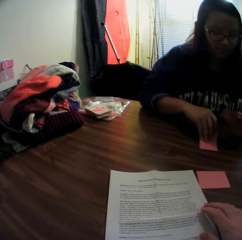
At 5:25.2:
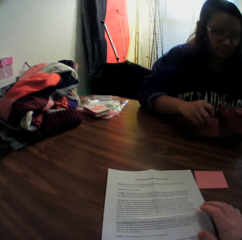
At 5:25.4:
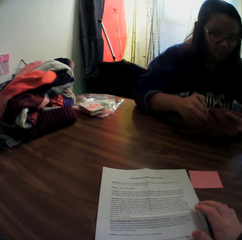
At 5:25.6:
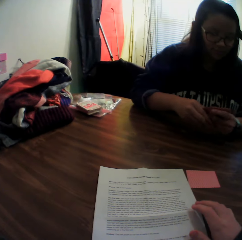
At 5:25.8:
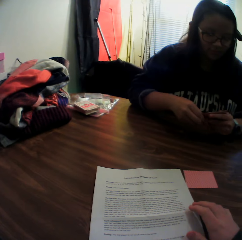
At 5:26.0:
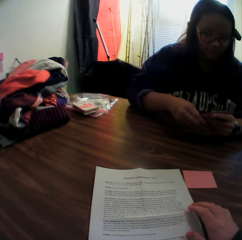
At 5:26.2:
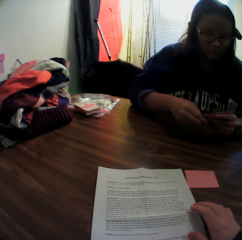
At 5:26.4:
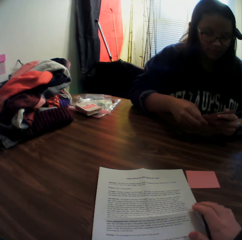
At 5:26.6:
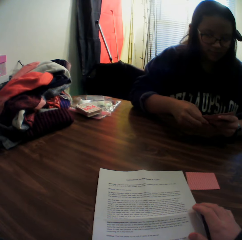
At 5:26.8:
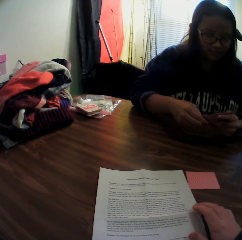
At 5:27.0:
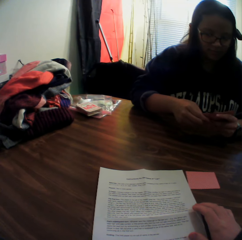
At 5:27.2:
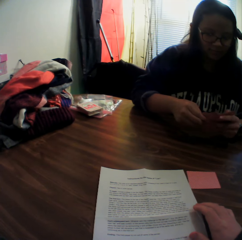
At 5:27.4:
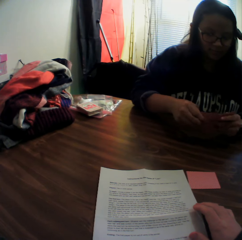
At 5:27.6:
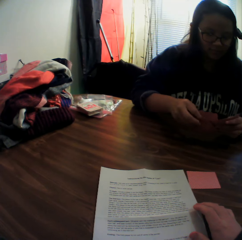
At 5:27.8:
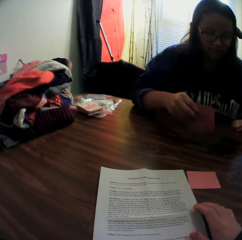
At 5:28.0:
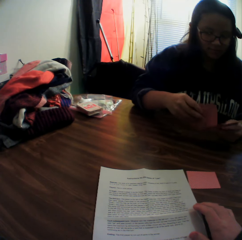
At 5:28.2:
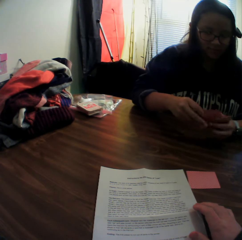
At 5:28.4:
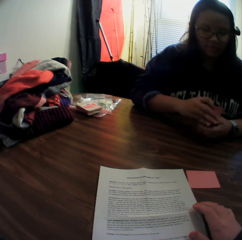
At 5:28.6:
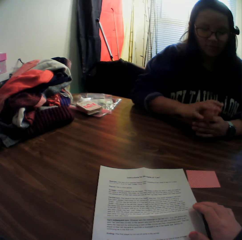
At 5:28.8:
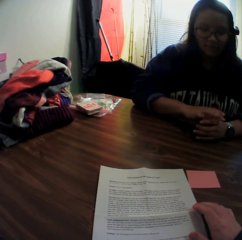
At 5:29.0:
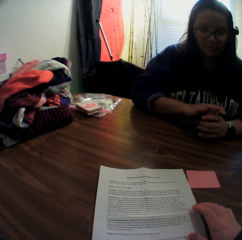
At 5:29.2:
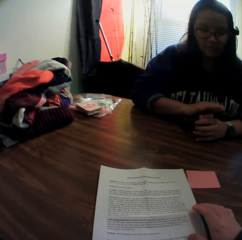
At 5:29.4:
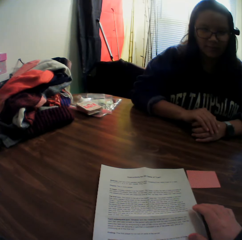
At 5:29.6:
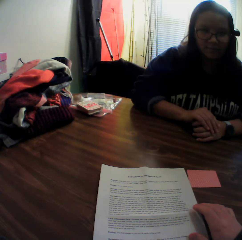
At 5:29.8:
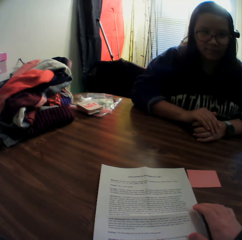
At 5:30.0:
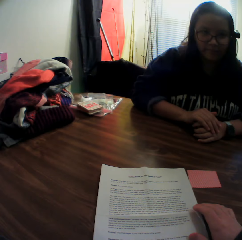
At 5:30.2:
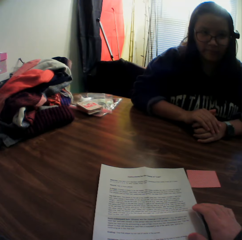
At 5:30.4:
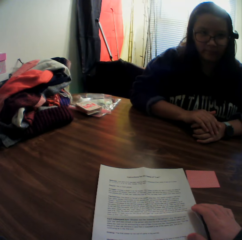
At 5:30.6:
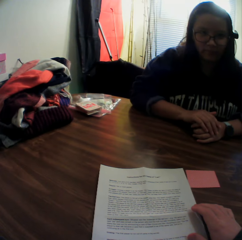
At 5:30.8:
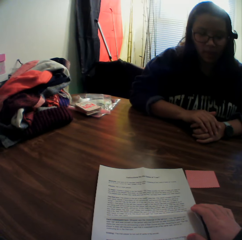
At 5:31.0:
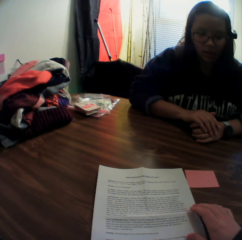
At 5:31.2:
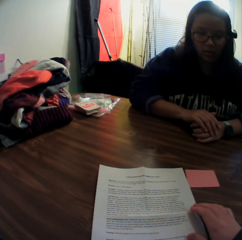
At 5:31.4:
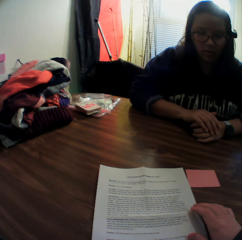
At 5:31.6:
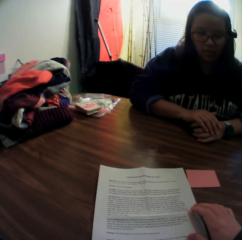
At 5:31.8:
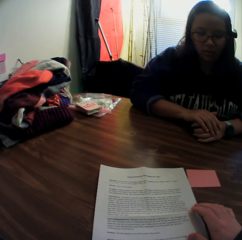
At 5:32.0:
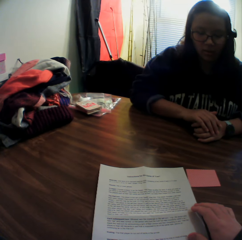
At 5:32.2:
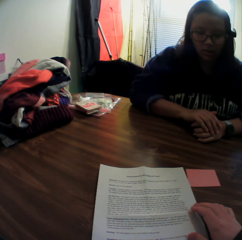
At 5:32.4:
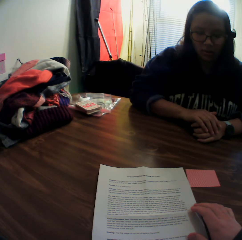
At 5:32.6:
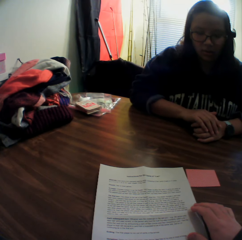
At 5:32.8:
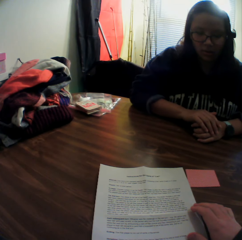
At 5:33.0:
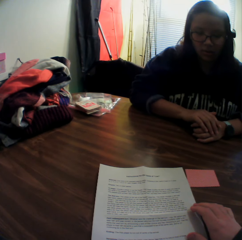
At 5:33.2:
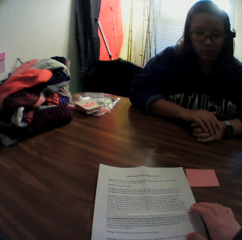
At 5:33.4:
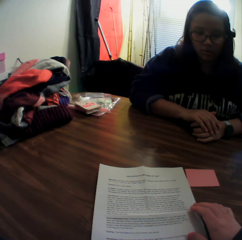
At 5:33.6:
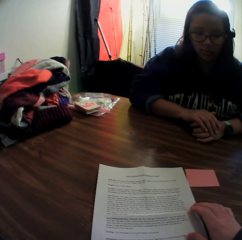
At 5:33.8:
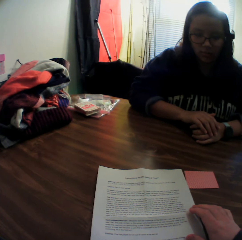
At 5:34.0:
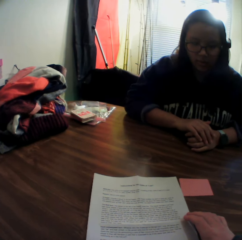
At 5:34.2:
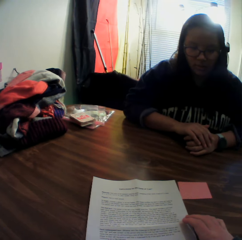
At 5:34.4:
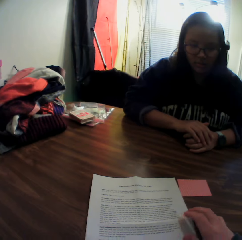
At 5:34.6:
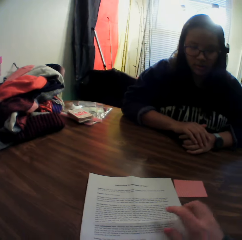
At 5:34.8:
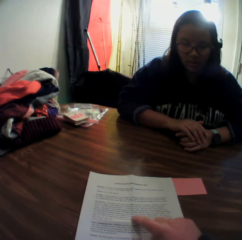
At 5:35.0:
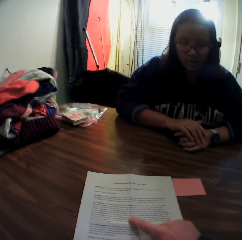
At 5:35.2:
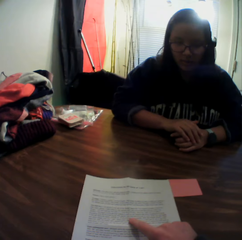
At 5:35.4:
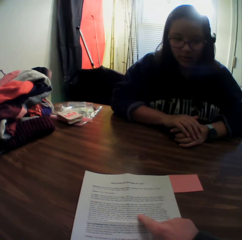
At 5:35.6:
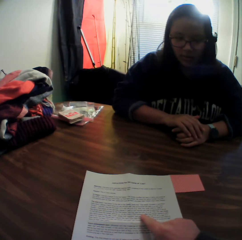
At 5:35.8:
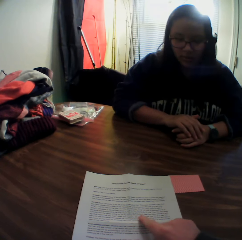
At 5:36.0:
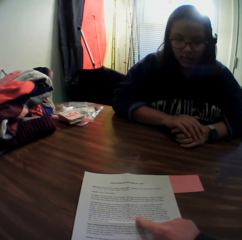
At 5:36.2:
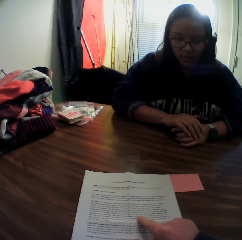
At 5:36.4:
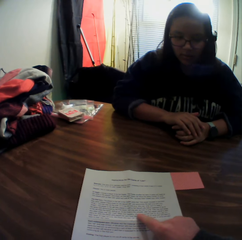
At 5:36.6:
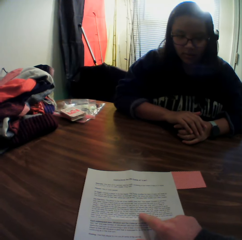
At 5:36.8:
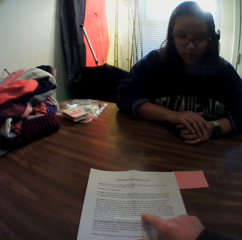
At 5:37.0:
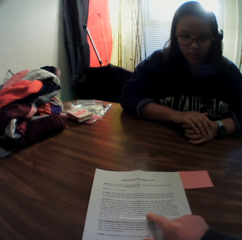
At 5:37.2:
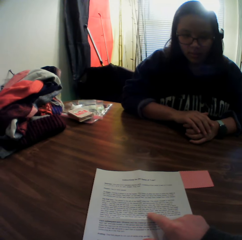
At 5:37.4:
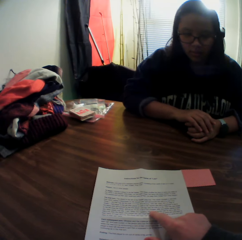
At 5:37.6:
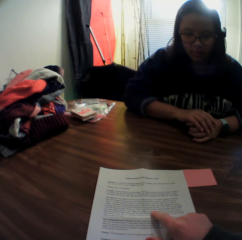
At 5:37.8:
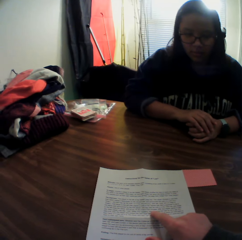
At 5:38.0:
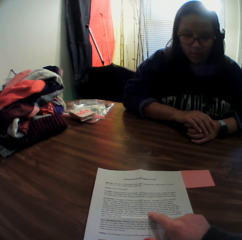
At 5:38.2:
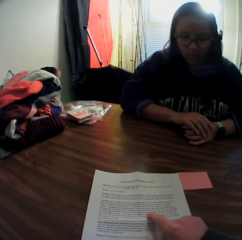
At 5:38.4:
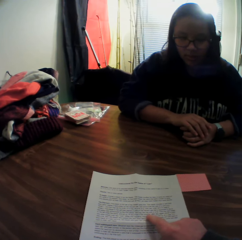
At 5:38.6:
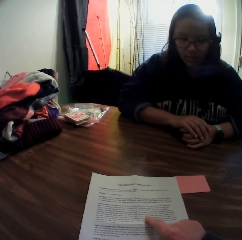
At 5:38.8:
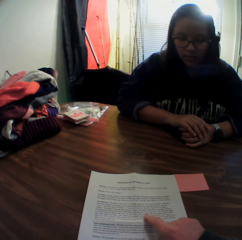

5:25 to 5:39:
The woman picks up the card from the table with her right hand and flips through the stack of cards in her hands. The camera wearer points at the sheet of paper with his right hand.

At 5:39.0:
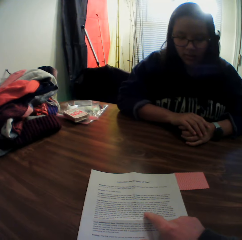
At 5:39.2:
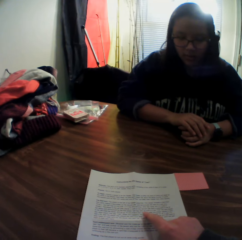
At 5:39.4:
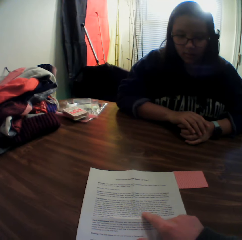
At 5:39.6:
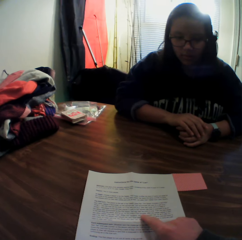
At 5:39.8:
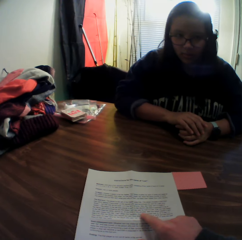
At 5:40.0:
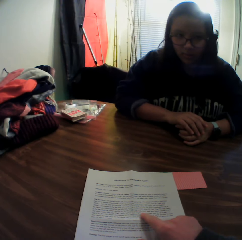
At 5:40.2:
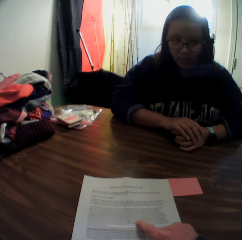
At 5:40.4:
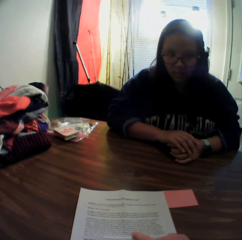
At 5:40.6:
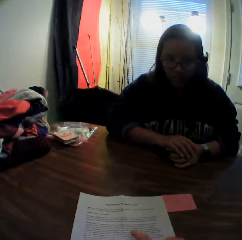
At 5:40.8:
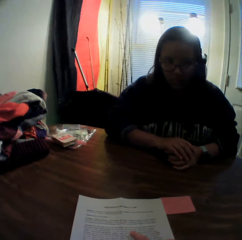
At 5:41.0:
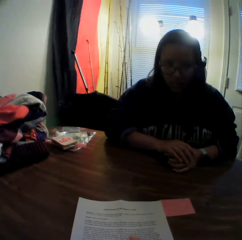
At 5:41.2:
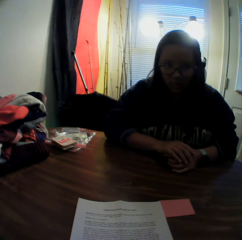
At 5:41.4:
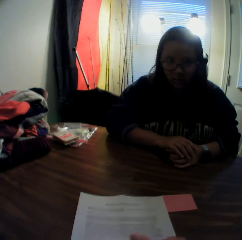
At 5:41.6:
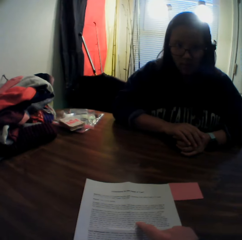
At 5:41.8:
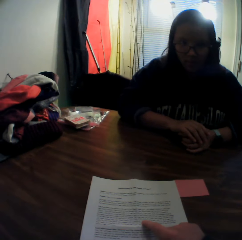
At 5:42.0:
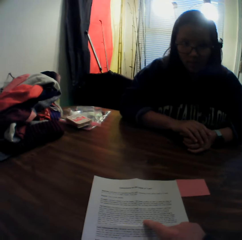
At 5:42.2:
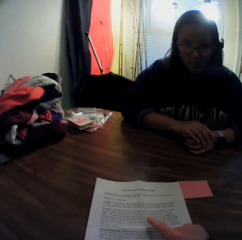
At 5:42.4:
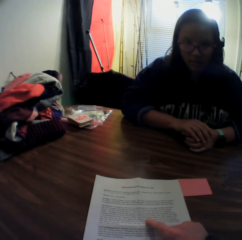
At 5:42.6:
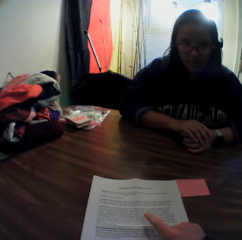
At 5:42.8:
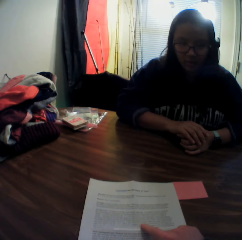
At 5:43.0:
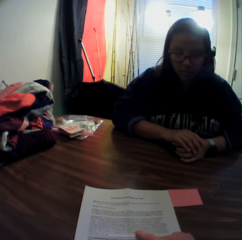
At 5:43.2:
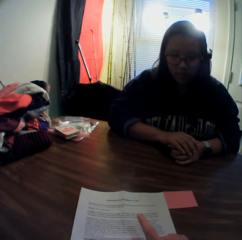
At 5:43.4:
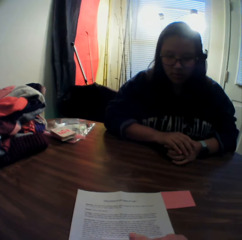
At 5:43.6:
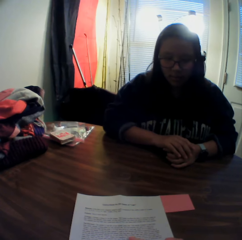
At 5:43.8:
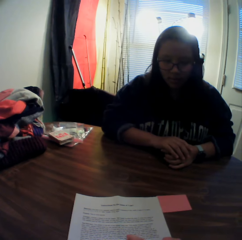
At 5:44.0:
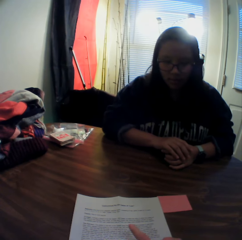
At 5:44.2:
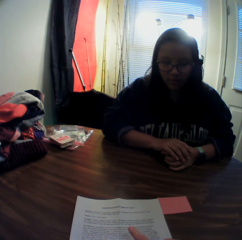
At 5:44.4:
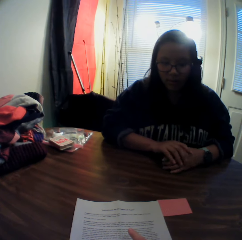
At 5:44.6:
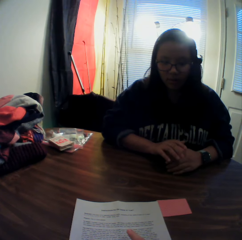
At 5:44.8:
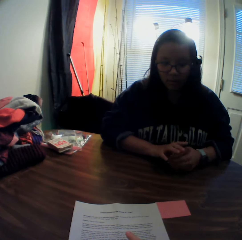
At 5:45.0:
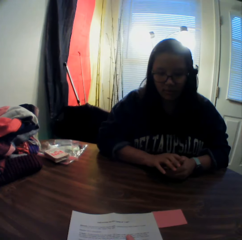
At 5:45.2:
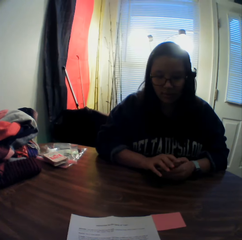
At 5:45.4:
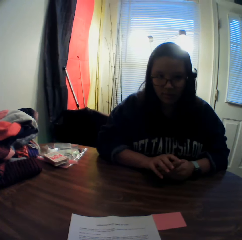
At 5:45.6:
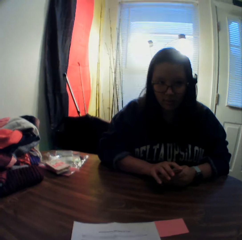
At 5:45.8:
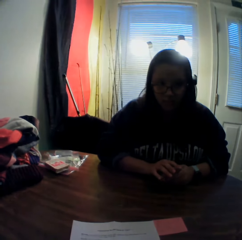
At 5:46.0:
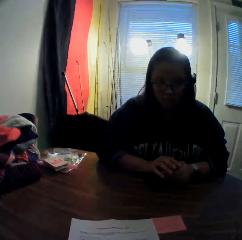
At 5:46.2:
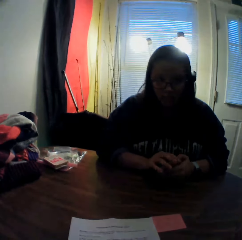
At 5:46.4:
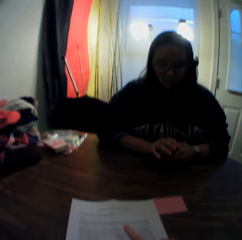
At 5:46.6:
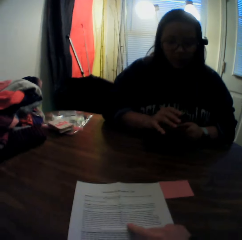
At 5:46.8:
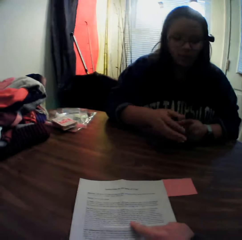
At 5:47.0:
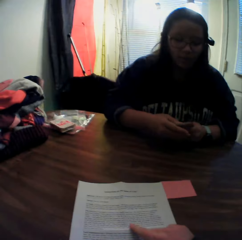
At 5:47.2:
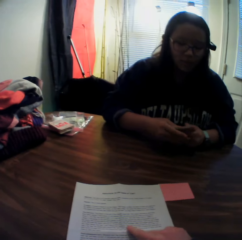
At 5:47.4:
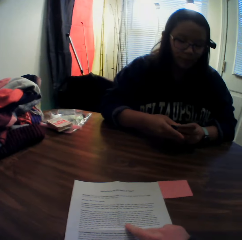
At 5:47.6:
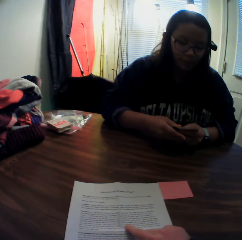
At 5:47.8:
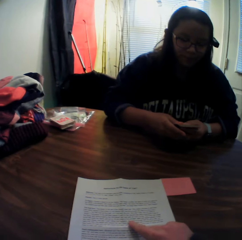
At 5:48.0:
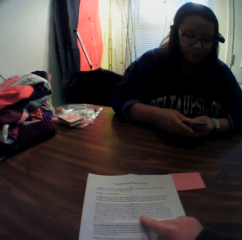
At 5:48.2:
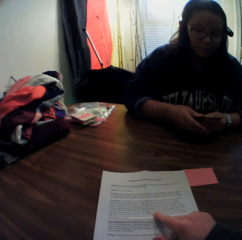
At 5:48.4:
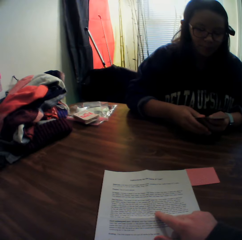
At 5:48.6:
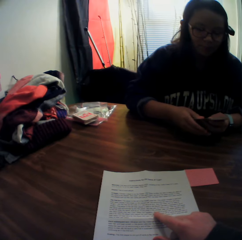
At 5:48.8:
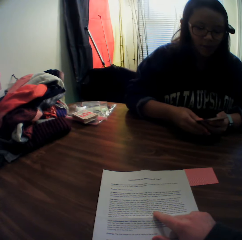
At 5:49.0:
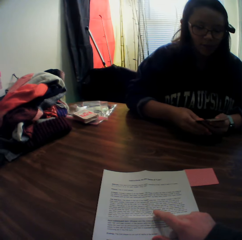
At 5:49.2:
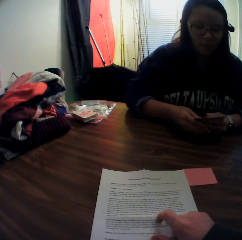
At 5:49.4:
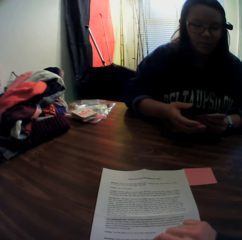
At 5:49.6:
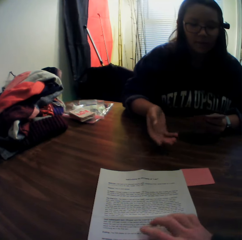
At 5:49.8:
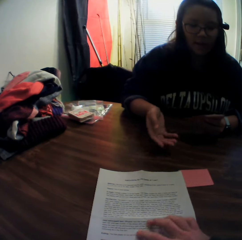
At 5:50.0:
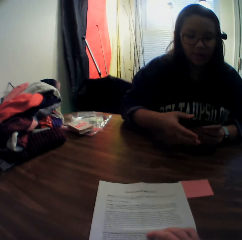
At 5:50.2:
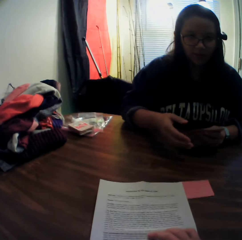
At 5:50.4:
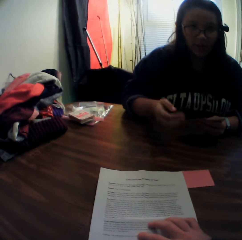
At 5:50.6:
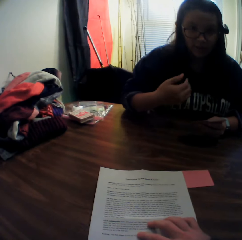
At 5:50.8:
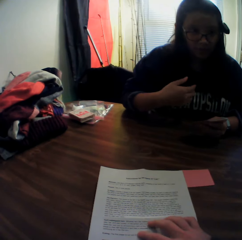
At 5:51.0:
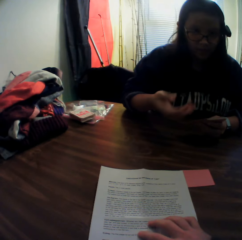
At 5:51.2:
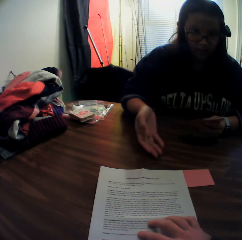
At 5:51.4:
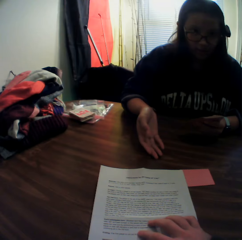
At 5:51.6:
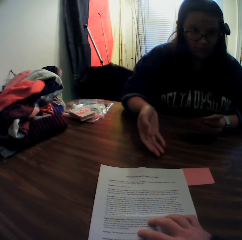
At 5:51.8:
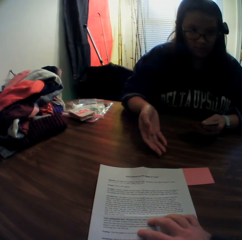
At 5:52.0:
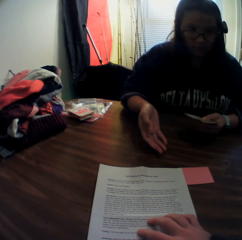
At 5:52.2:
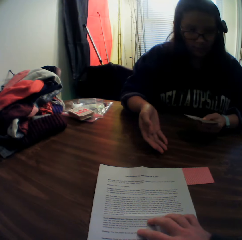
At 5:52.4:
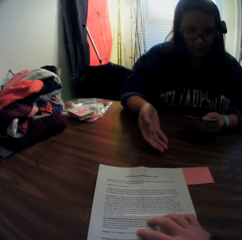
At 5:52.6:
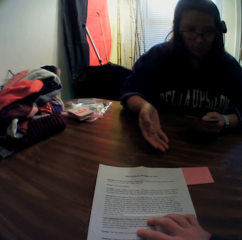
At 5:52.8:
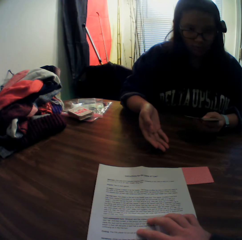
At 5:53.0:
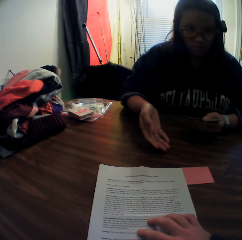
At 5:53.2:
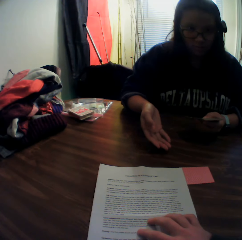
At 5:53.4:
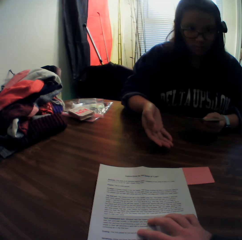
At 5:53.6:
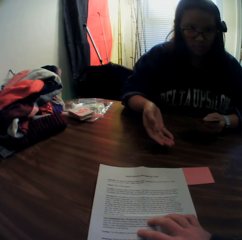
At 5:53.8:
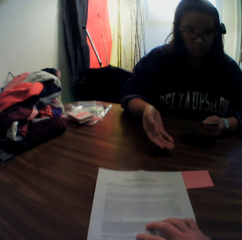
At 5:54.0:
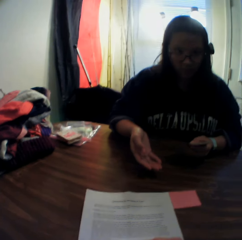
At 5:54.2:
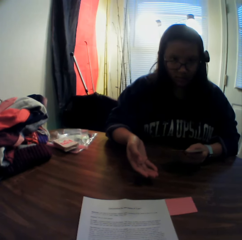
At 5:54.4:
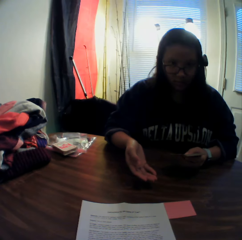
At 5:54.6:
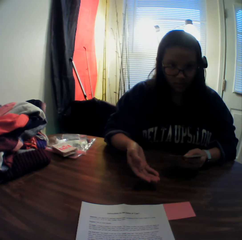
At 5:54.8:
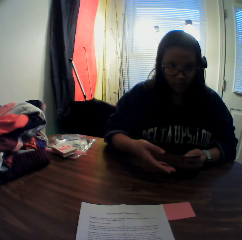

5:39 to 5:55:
The camera wearer stares at the woman. They stare at the printed page. The woman flips through the stack of cards in her hands.
